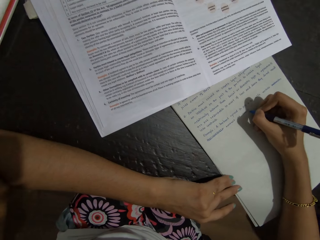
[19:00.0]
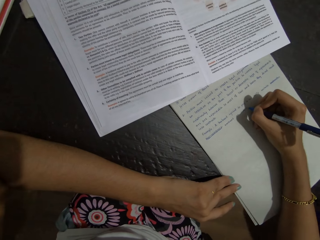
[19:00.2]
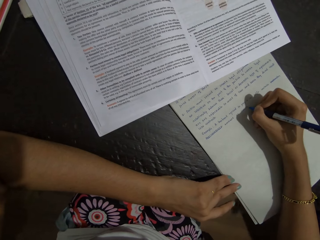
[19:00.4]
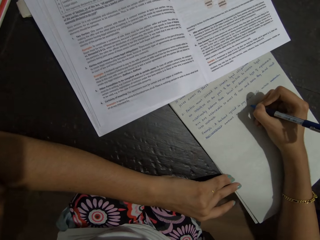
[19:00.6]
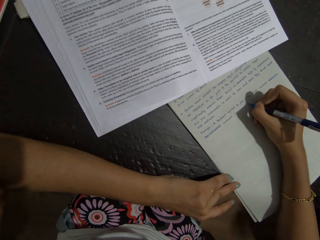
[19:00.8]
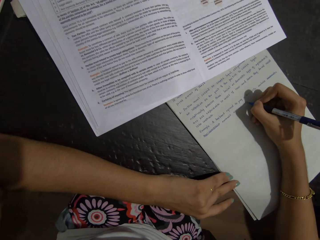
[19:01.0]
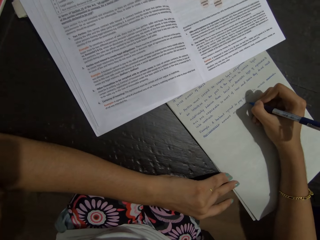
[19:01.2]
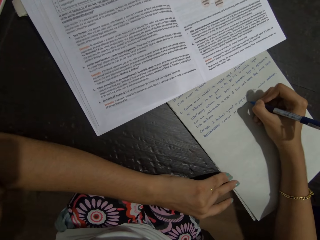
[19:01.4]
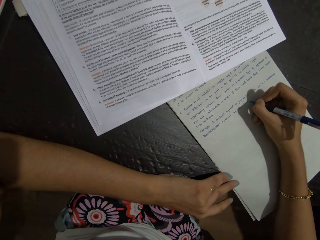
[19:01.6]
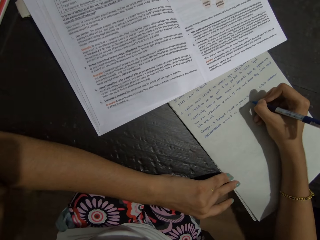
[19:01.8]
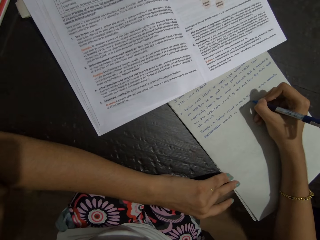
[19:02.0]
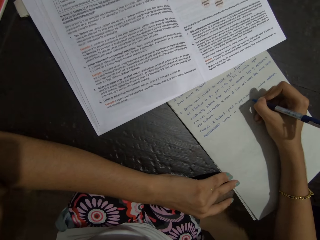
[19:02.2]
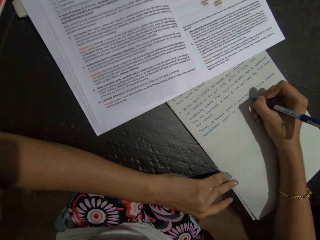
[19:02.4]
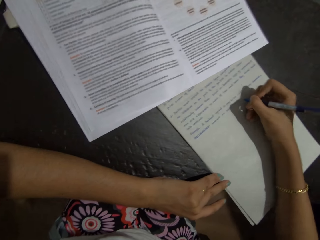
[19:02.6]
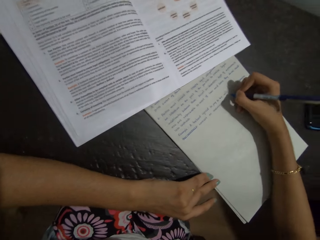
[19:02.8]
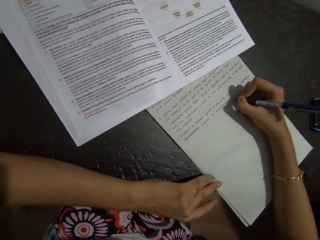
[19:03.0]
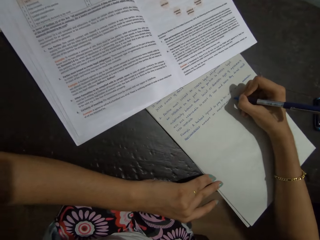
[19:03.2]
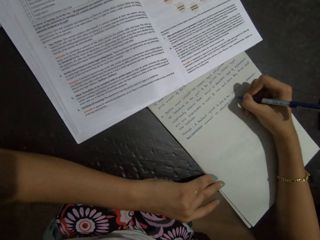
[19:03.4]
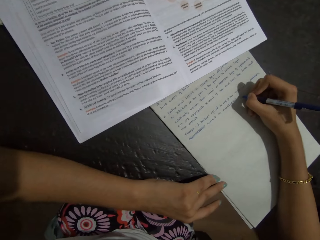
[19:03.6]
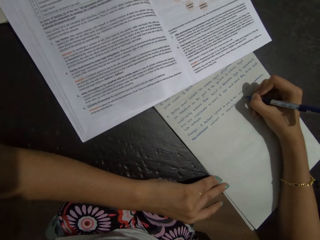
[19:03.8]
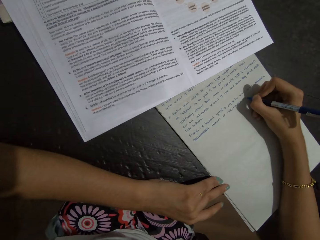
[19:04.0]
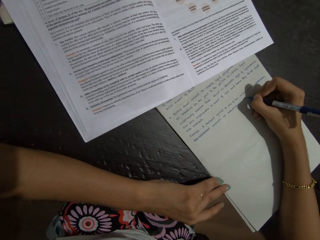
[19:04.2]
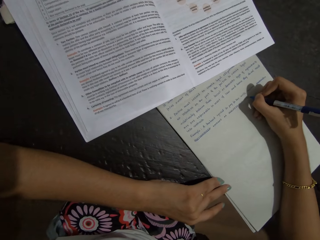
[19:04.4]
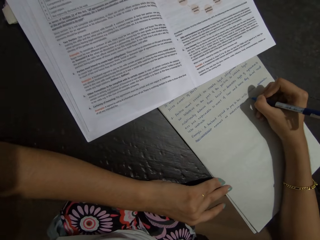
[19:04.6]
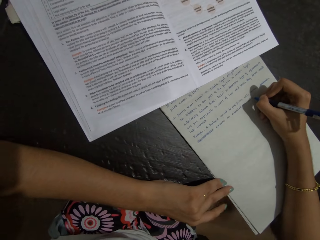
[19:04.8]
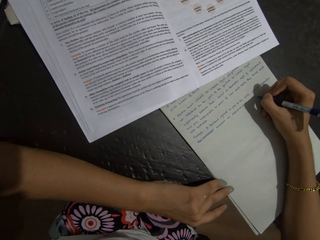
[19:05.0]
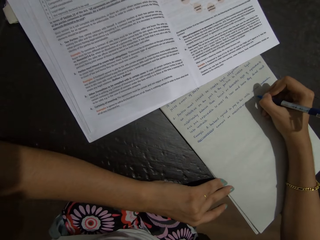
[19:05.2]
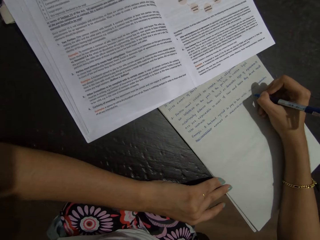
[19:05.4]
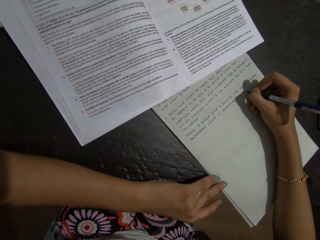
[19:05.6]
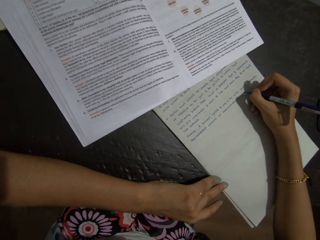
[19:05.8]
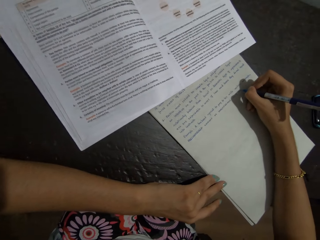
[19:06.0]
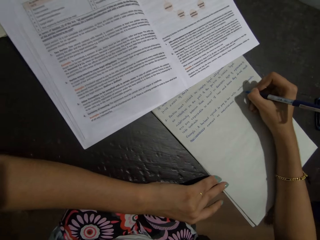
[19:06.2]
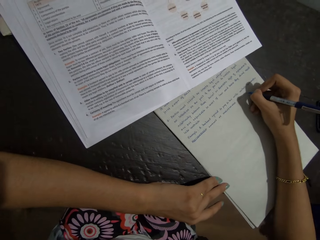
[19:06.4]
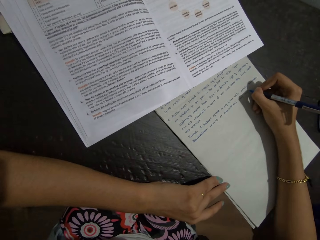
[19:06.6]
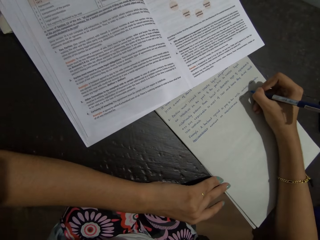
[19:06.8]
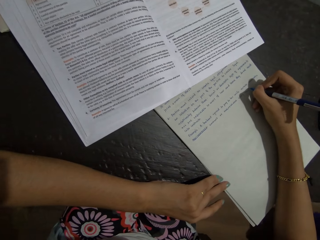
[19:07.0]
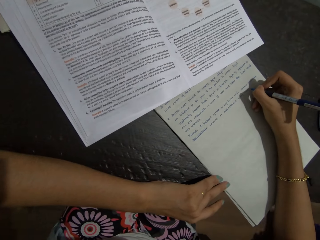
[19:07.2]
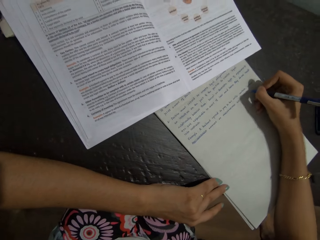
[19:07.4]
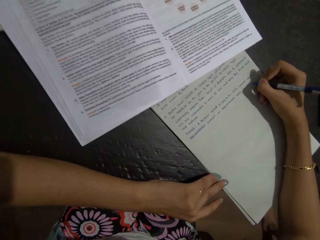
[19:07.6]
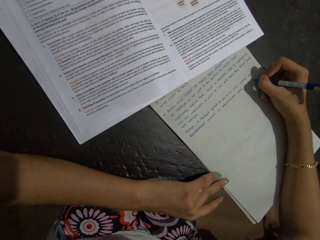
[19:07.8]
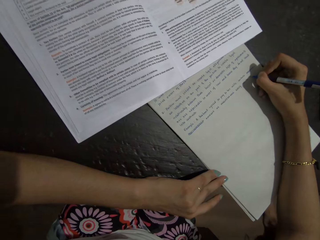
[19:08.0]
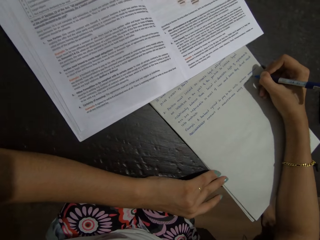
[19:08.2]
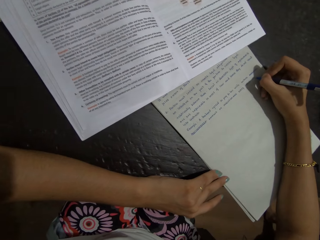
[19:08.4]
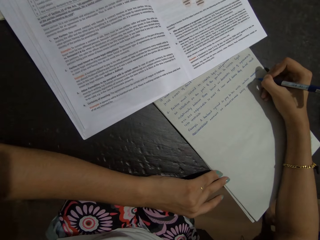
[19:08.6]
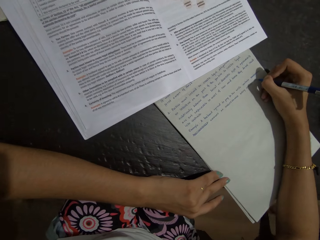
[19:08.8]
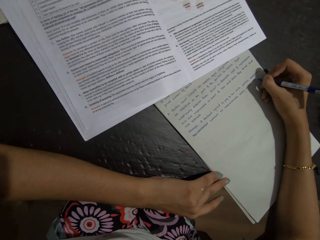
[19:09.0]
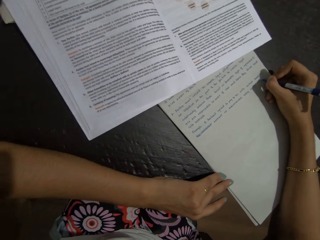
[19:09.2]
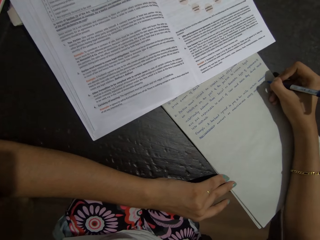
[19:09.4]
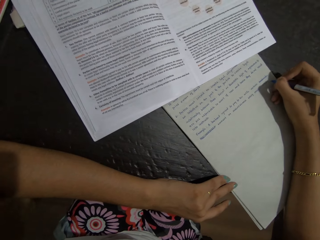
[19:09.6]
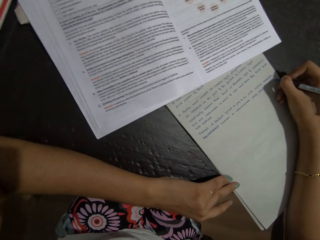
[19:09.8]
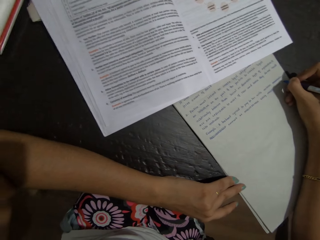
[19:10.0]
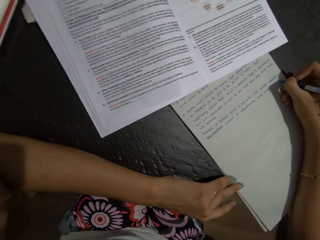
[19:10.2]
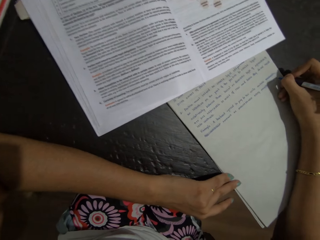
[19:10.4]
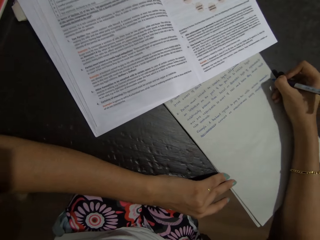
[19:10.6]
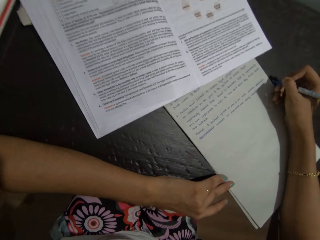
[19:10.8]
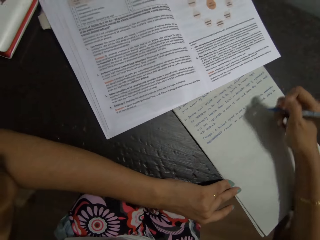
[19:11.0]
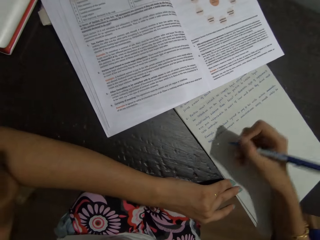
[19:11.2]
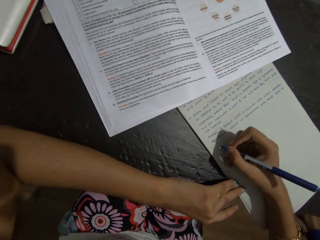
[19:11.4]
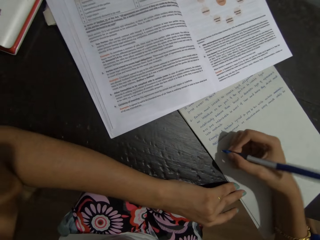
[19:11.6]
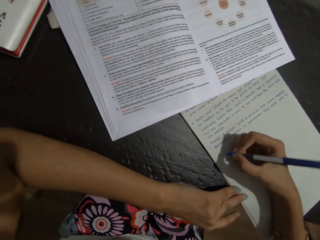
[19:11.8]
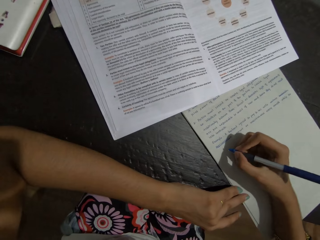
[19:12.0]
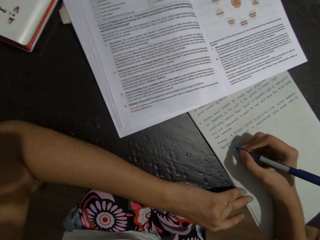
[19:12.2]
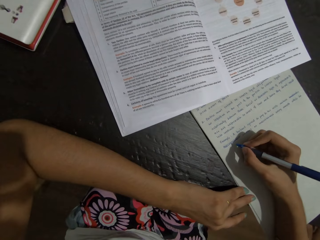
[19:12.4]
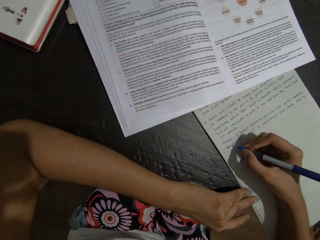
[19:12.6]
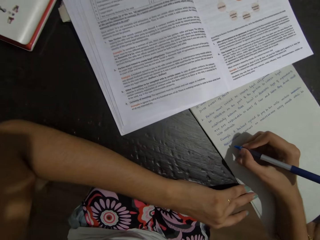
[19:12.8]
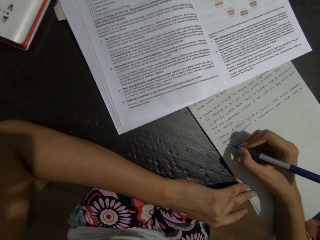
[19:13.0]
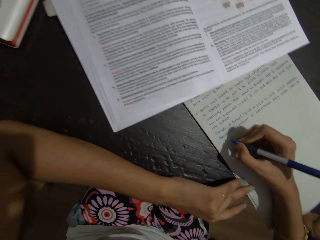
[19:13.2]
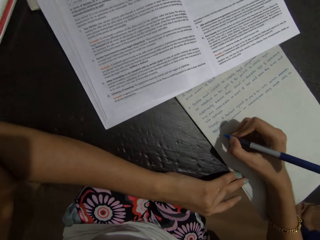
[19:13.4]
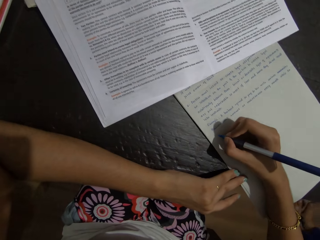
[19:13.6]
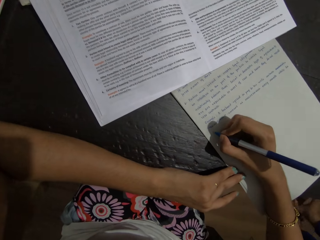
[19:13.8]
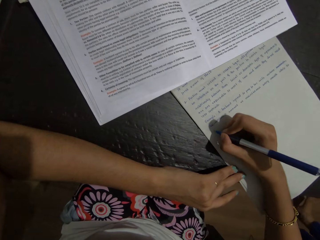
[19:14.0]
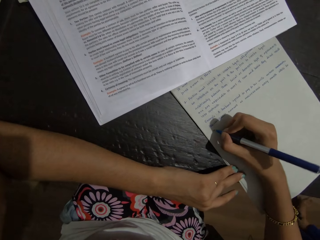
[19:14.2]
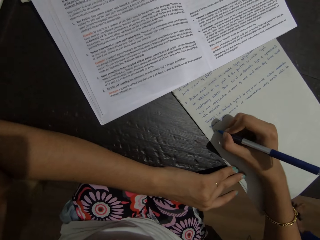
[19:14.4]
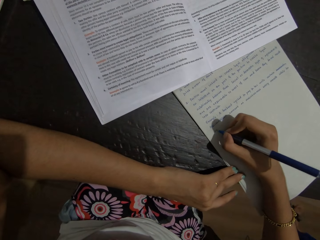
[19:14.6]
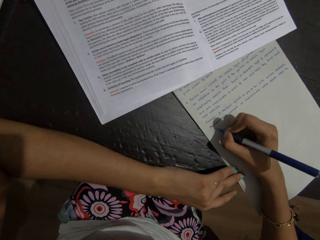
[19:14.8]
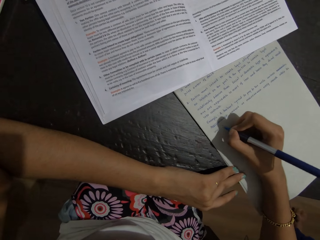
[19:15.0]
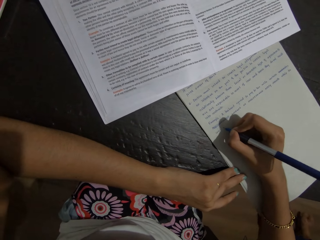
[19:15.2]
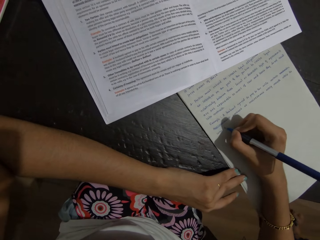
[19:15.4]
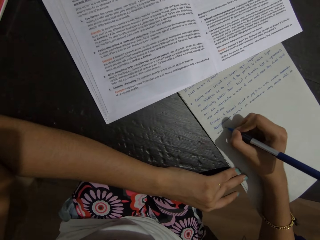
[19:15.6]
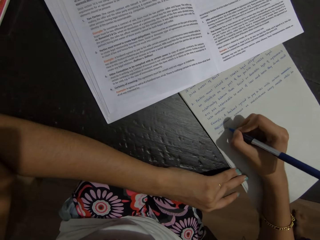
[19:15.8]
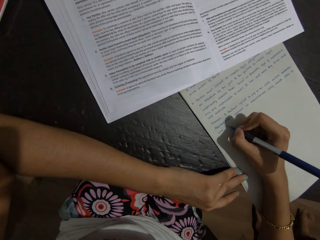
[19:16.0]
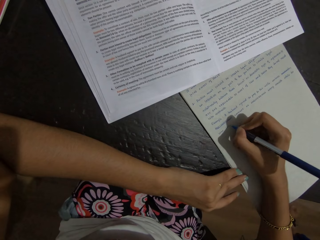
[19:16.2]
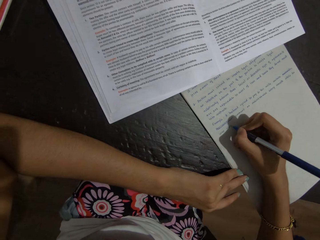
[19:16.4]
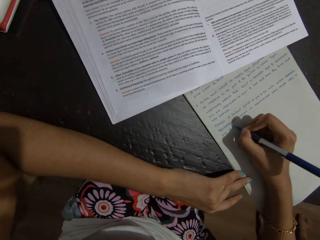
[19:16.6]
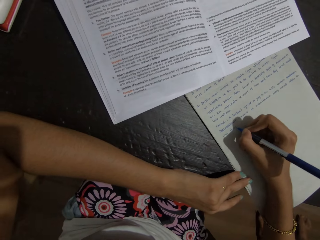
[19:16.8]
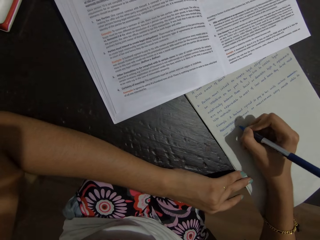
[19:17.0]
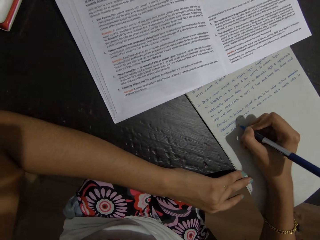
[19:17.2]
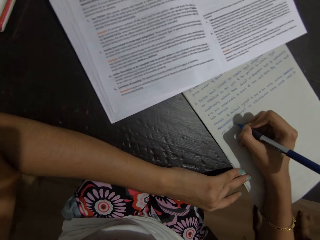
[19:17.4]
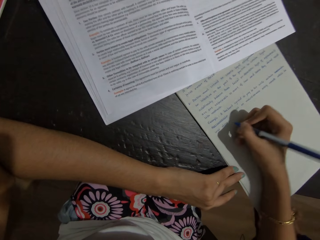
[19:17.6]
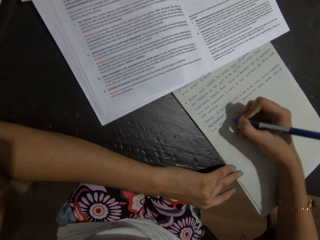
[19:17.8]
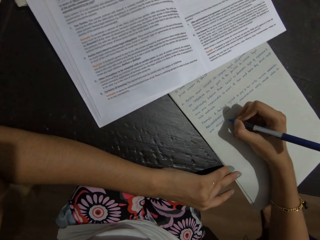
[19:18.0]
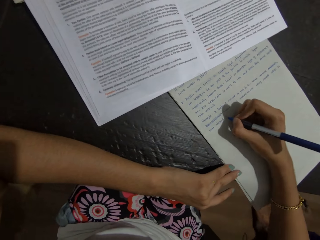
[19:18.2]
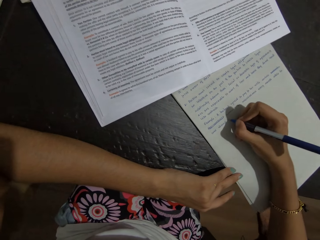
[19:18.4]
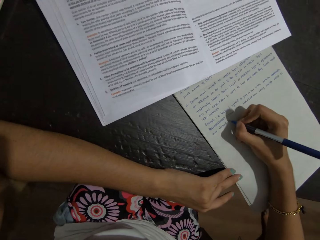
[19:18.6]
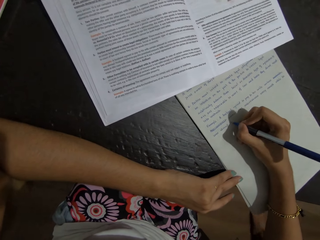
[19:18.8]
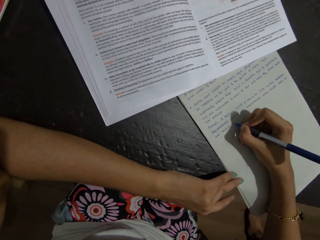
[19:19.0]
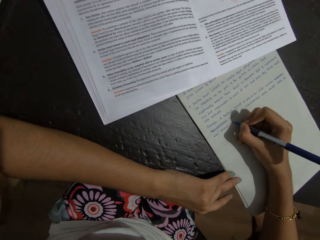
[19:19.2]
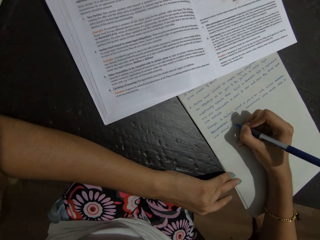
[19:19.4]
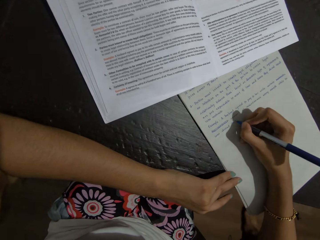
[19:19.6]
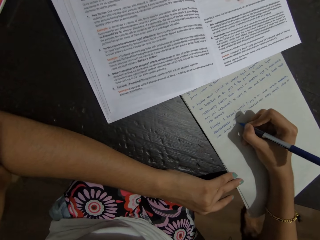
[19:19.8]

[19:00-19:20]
The camera wearer writes on the paper.
